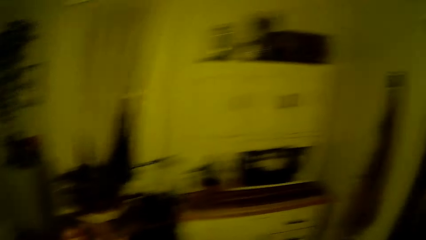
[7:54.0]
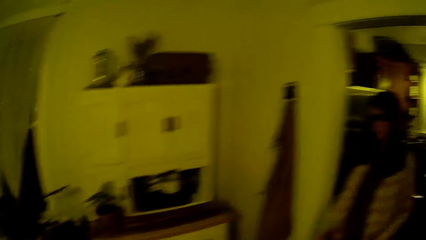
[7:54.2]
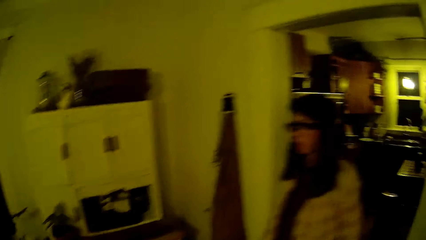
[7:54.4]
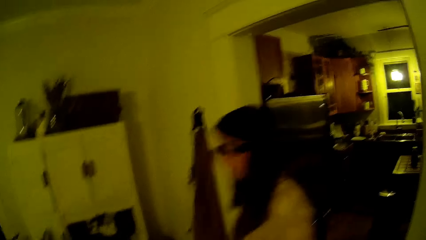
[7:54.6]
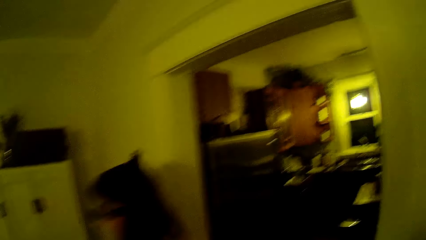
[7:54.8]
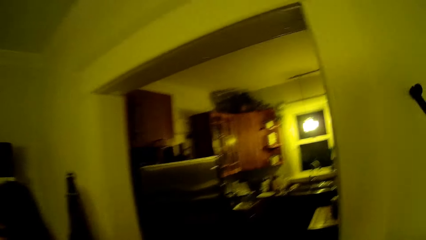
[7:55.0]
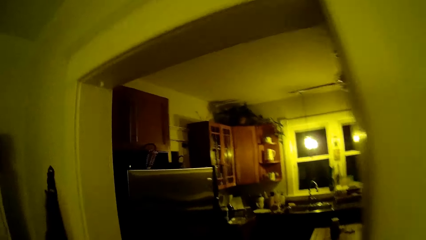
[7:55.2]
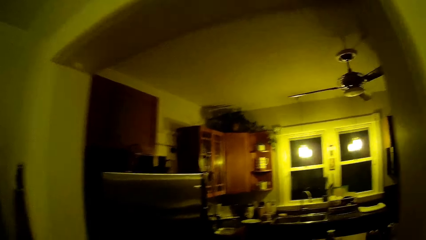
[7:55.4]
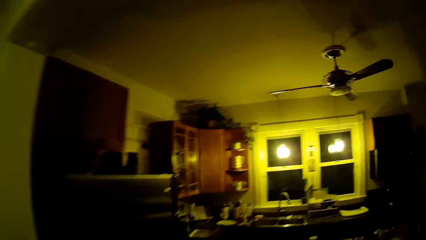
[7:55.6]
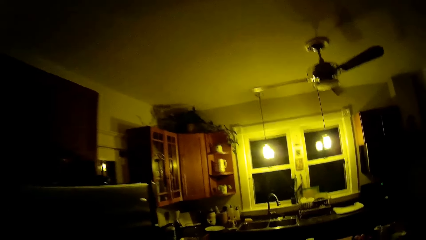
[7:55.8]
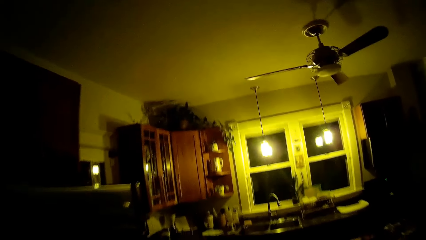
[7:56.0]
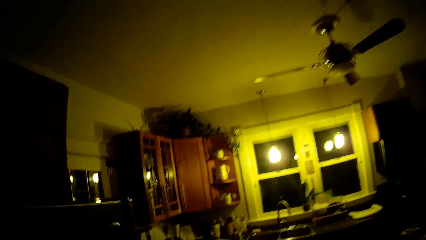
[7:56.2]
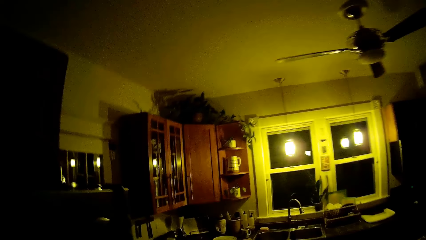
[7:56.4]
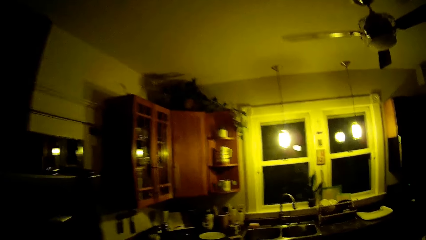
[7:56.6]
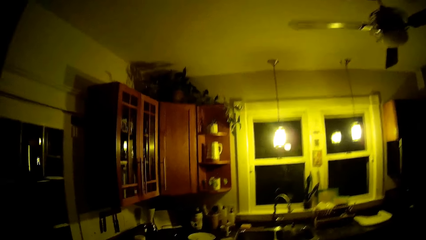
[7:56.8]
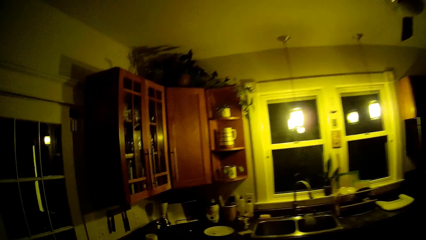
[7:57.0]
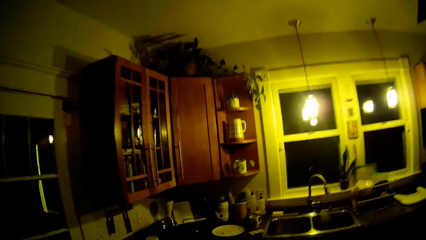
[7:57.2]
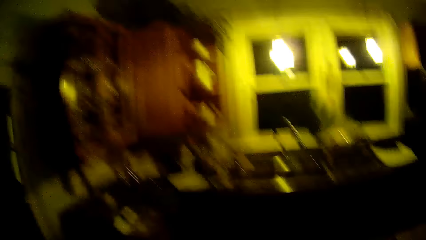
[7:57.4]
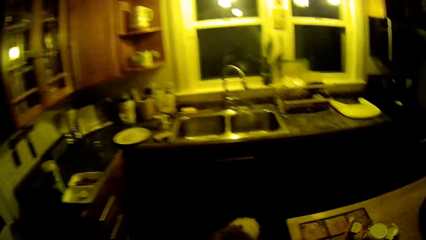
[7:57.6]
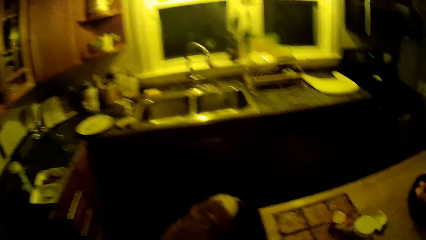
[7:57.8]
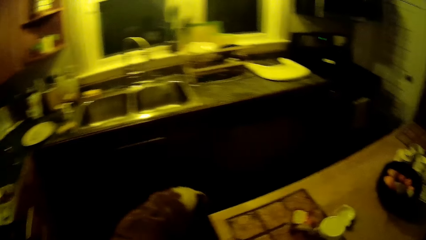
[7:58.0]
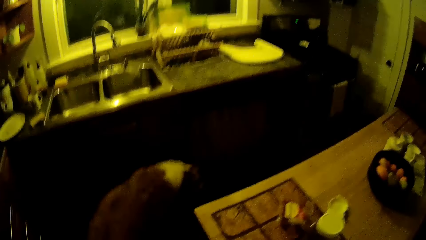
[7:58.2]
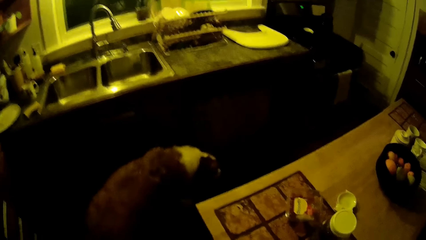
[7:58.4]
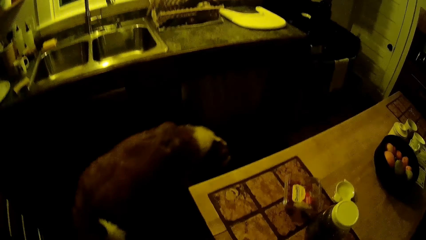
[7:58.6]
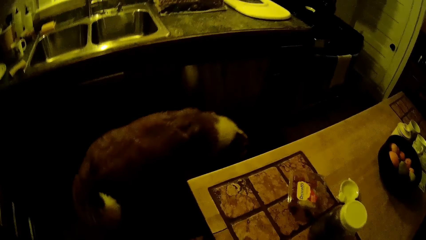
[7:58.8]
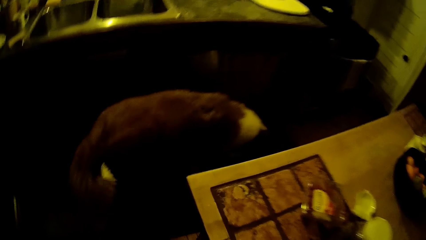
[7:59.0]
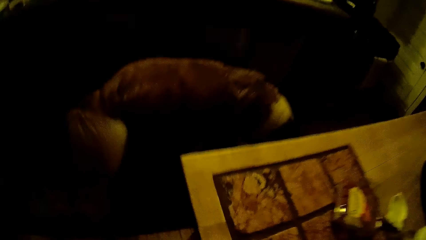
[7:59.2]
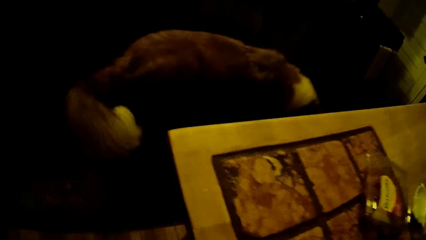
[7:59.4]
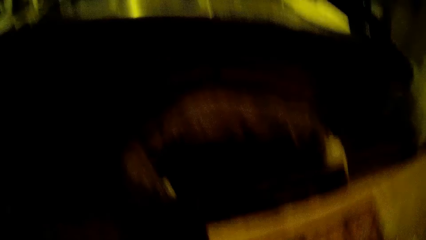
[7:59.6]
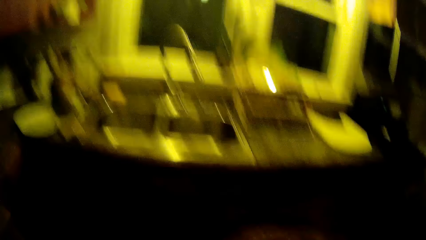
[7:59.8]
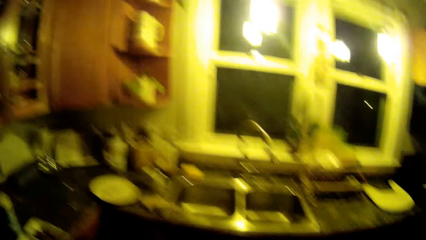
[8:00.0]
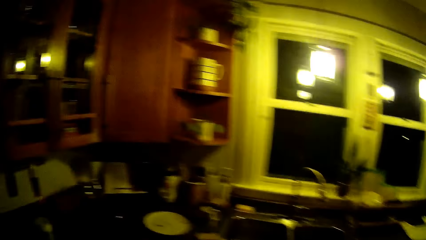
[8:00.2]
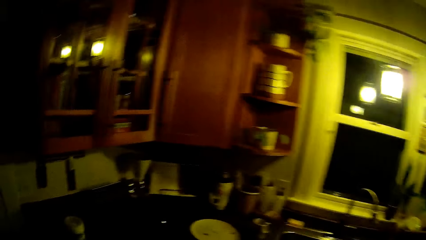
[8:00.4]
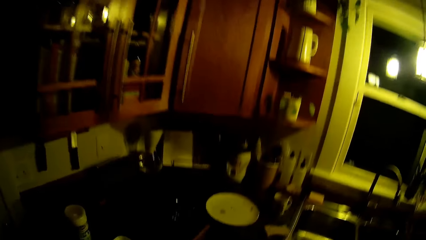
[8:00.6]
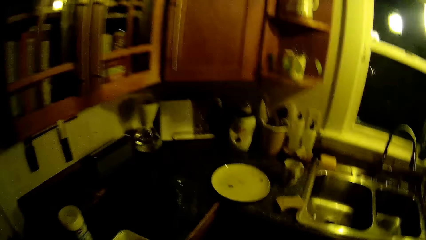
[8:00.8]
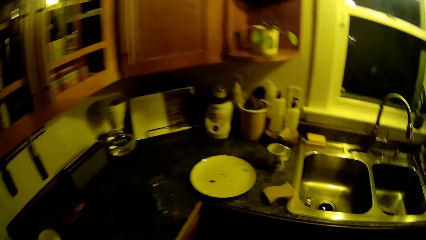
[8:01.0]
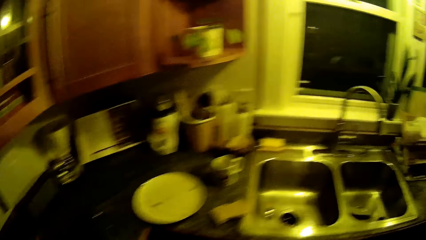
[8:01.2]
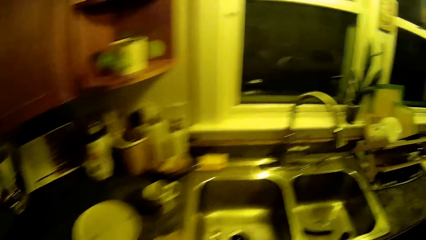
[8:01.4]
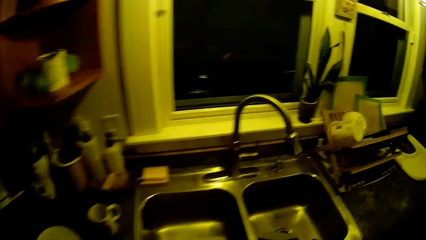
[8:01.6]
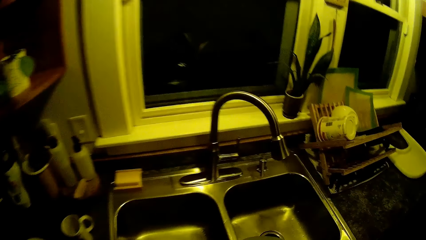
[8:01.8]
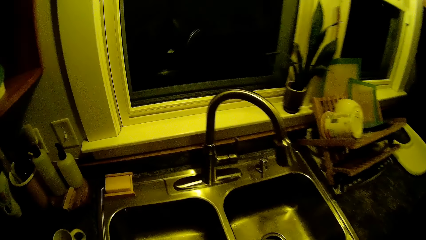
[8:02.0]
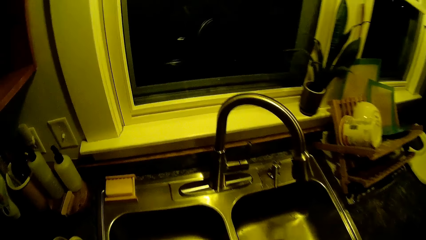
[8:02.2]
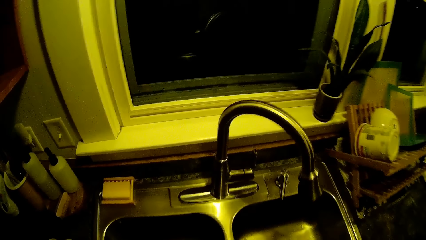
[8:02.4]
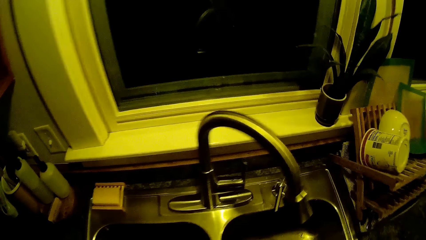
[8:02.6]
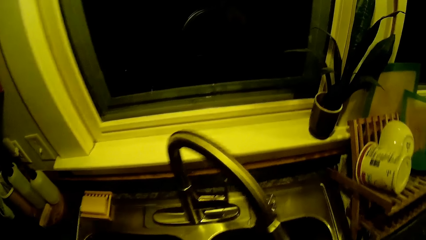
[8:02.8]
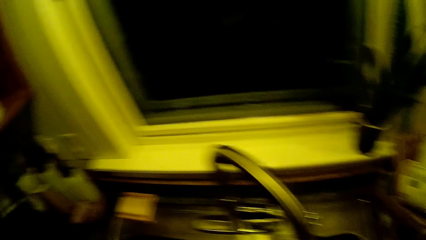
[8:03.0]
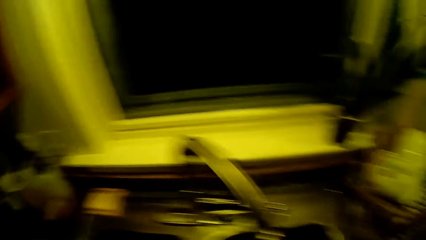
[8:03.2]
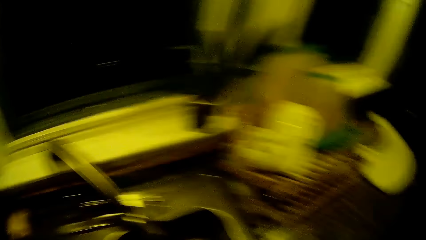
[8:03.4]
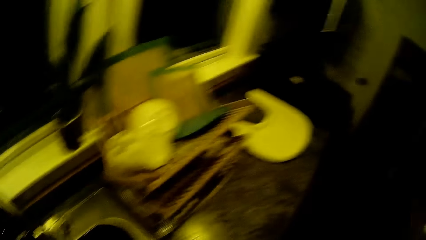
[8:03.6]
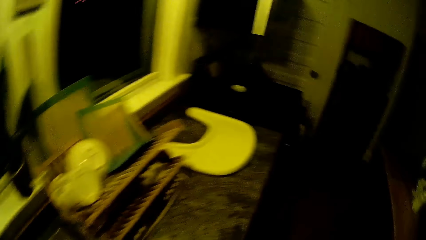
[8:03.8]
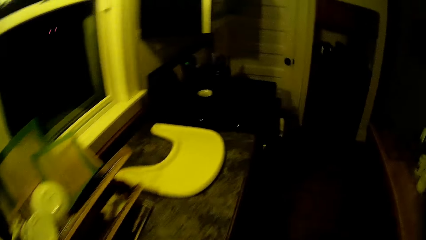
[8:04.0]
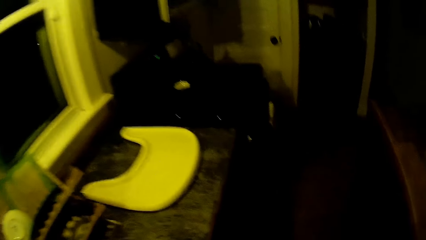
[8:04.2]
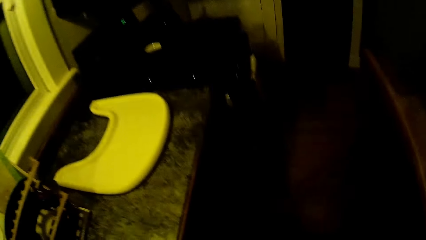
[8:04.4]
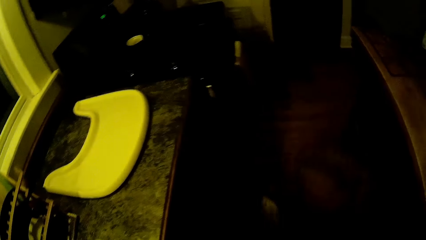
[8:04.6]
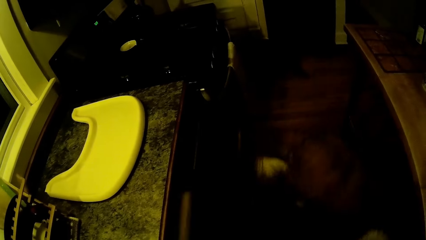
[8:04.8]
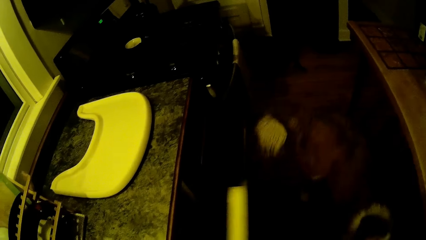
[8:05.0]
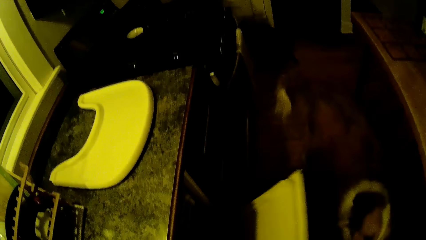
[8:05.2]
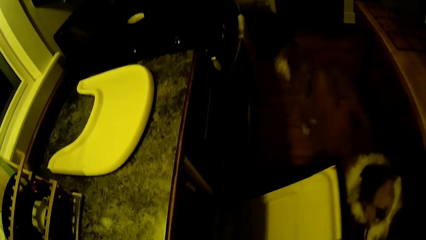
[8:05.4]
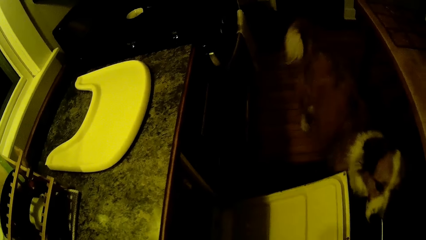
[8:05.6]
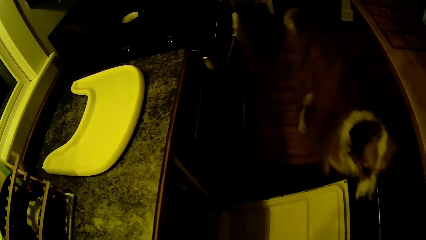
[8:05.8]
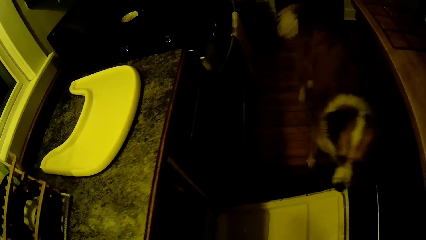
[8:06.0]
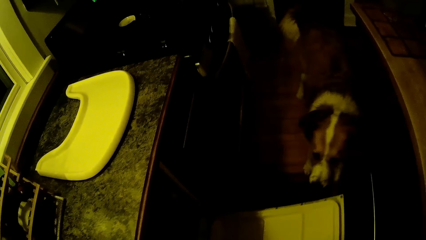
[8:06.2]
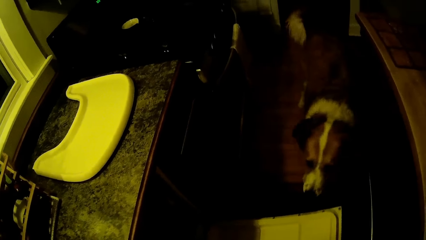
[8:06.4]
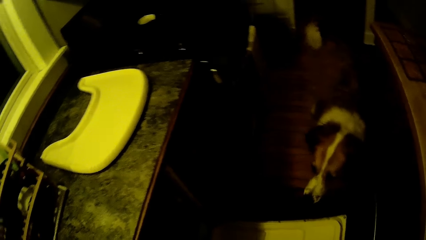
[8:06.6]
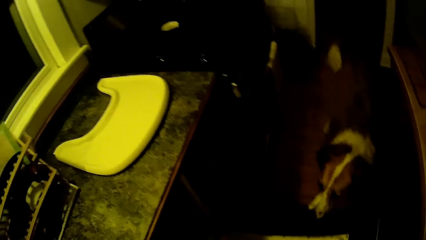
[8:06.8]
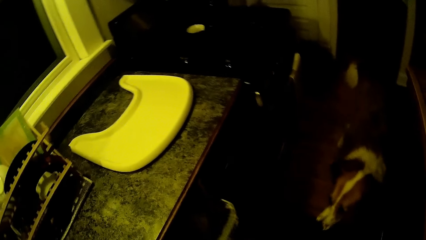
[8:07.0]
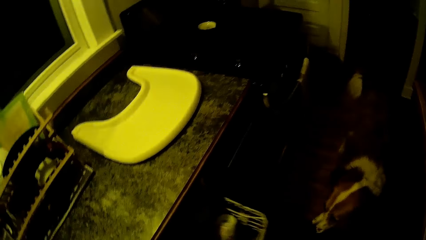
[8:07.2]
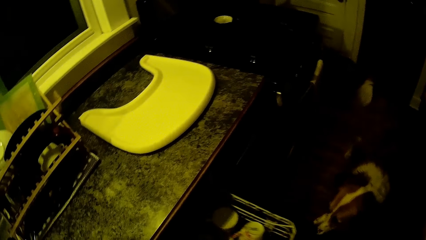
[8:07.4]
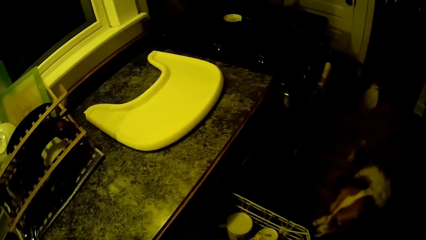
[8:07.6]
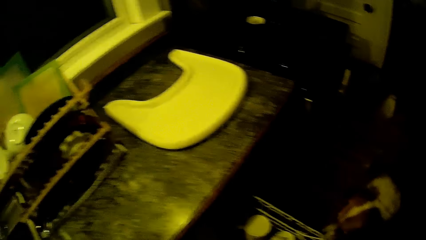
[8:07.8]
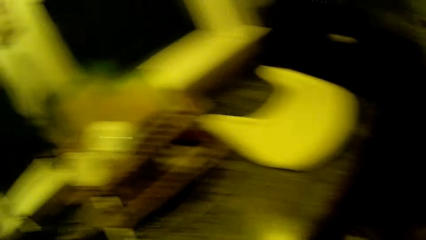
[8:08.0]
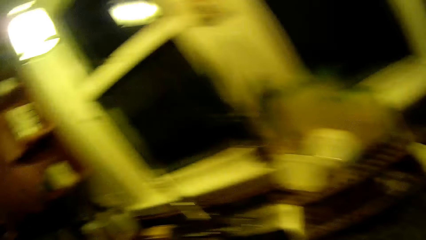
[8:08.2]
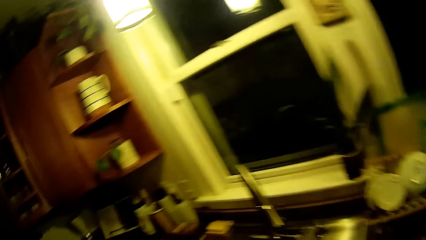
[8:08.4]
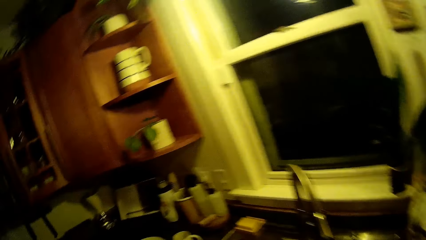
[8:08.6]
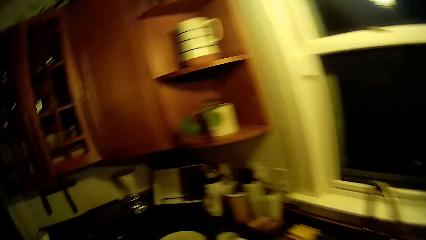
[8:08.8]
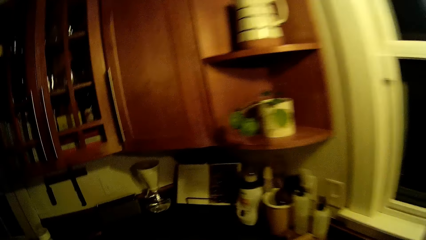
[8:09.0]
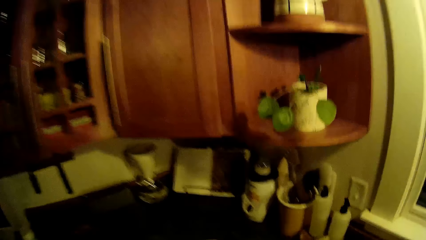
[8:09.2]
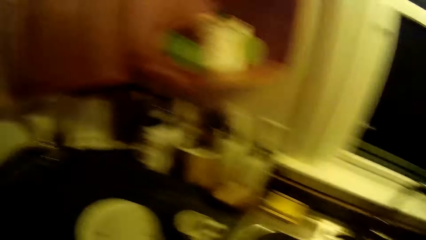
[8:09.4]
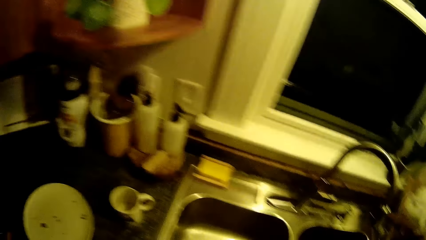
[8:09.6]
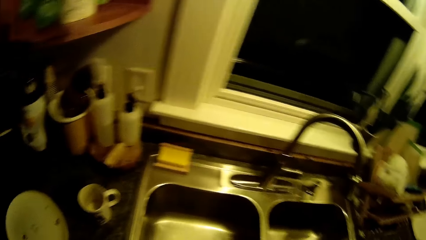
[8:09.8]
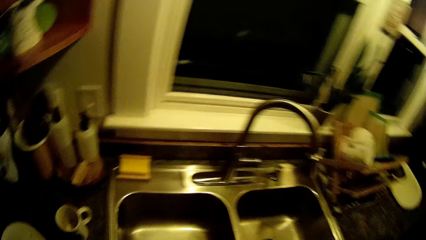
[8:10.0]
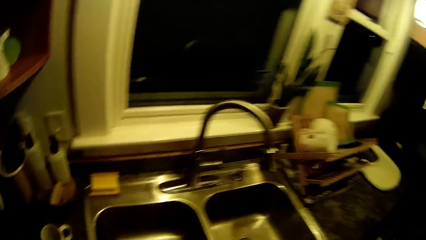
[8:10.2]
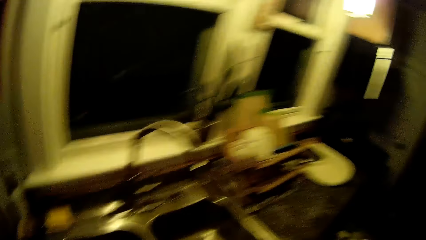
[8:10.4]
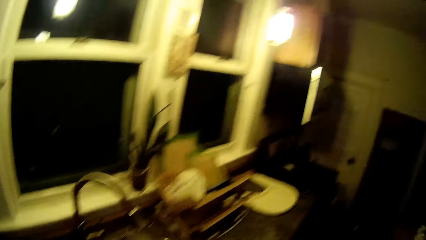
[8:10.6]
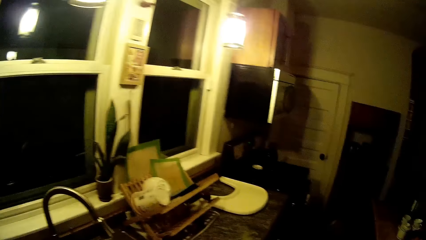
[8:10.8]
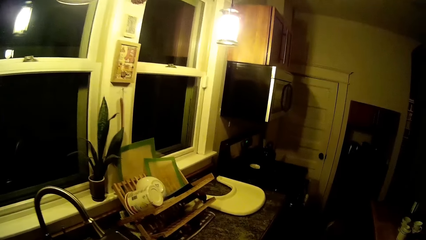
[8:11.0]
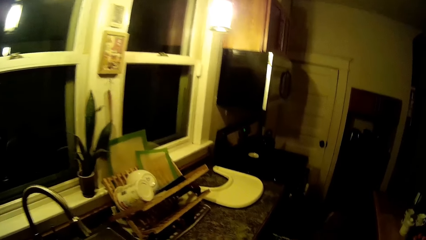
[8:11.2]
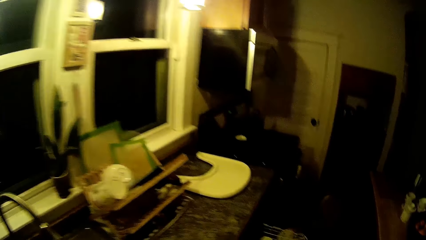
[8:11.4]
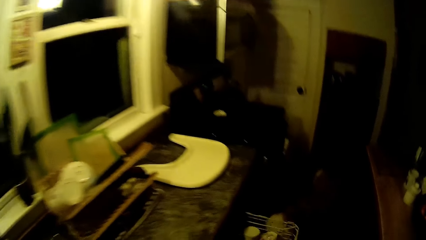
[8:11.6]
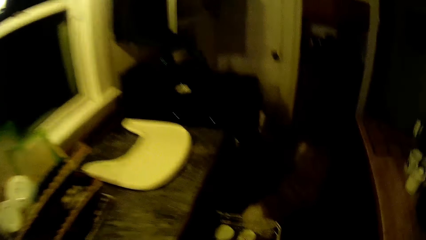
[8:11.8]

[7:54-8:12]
A lady walks in the house. The camera wearer walks in the house towards the kitchen. He opens a dishwasher with his right hand. He picks up the dish rack with the right hand. He stares at the plate.
